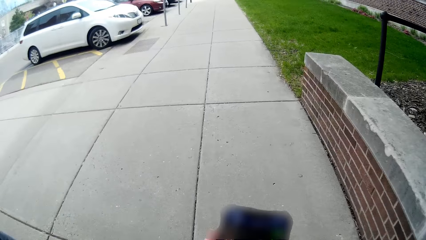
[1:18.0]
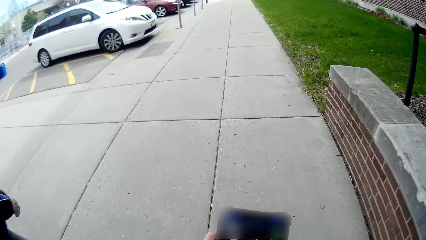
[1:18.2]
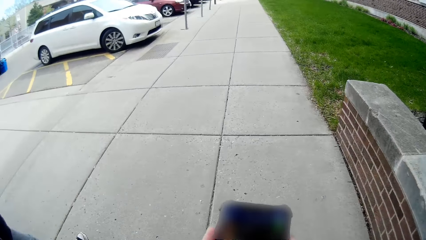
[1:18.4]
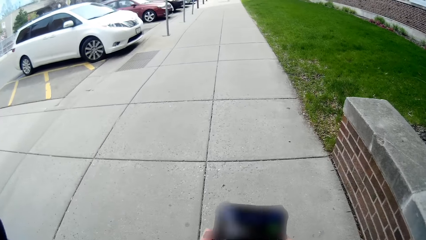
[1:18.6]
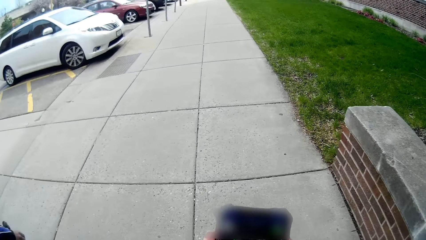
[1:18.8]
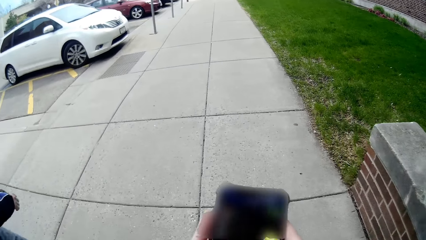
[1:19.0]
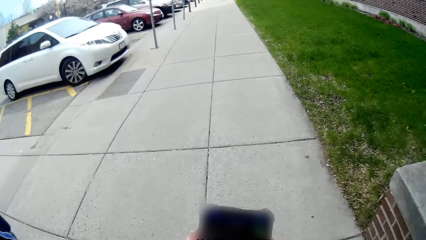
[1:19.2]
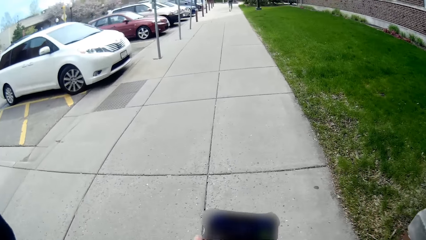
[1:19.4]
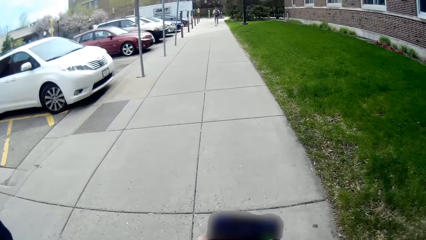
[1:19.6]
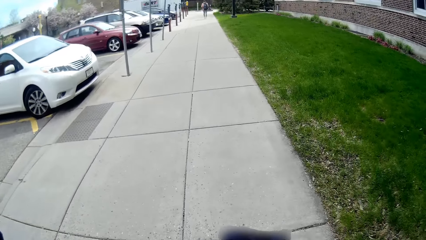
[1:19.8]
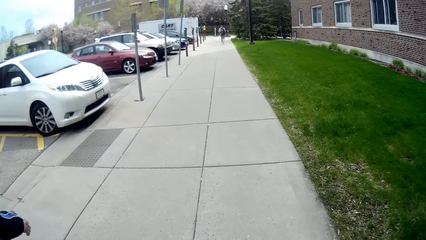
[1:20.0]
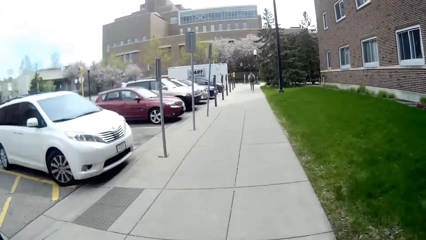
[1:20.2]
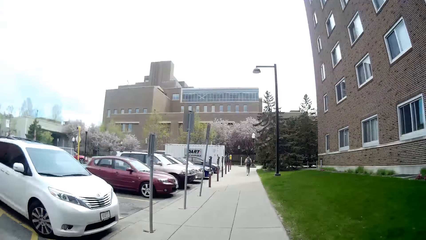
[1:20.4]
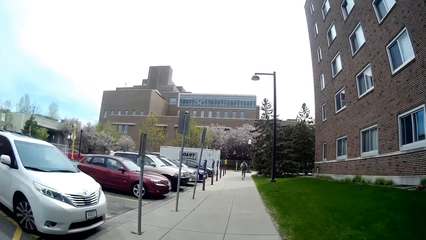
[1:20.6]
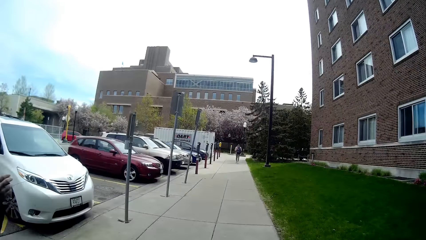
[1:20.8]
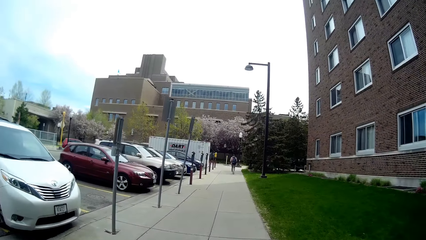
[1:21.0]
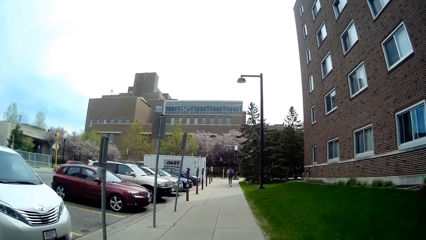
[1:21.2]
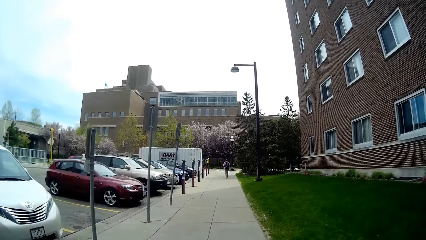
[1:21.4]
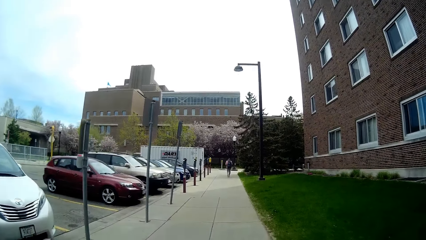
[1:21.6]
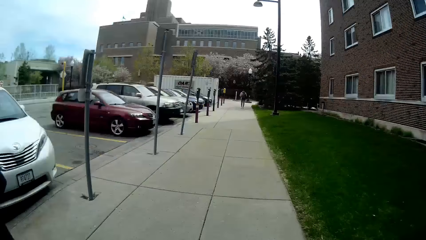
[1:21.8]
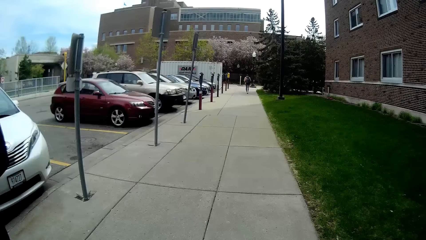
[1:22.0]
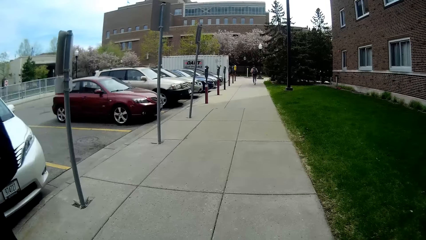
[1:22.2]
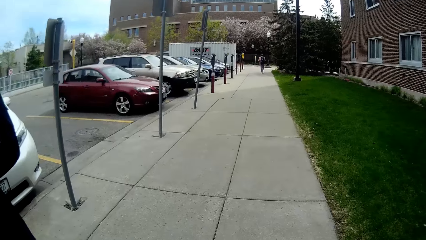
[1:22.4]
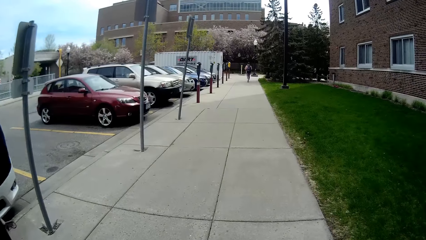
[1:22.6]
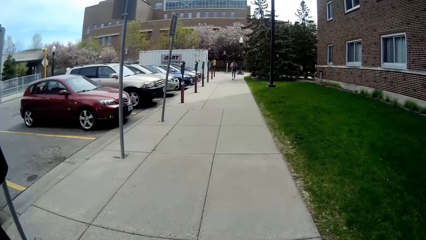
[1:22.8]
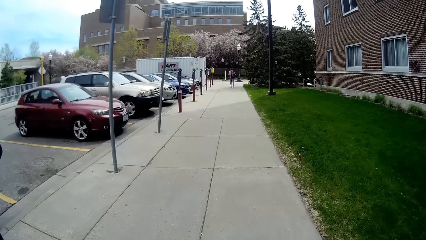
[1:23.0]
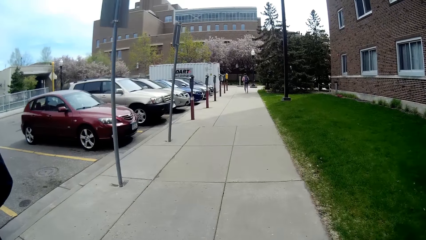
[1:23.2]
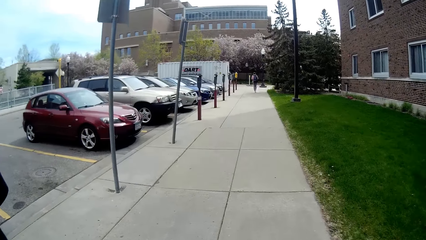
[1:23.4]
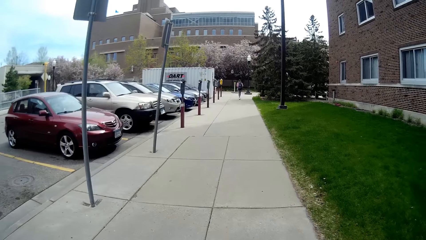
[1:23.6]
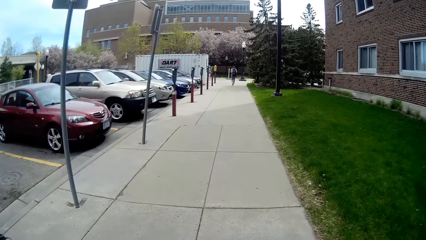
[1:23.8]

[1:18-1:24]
The camera wearer walks outside.

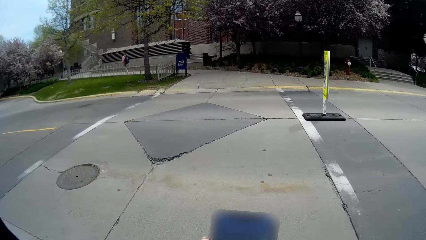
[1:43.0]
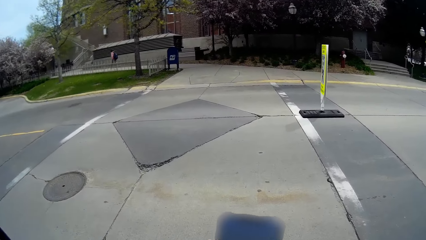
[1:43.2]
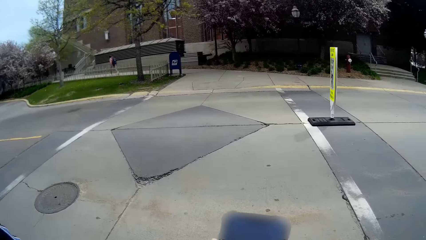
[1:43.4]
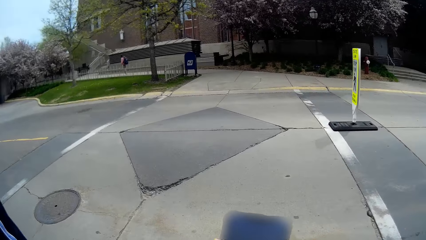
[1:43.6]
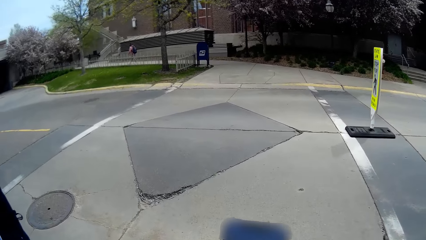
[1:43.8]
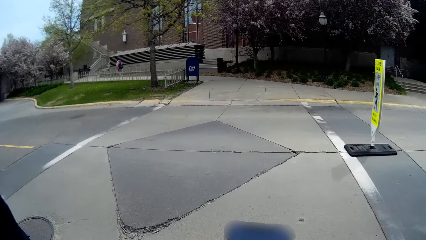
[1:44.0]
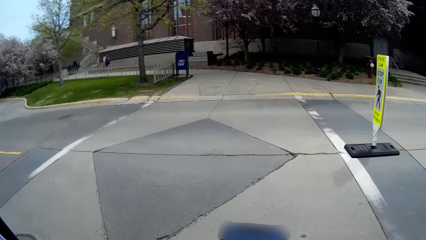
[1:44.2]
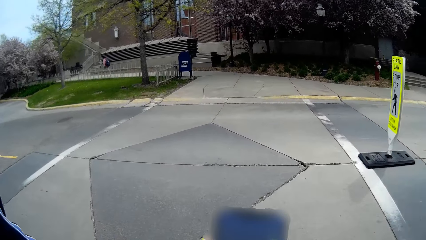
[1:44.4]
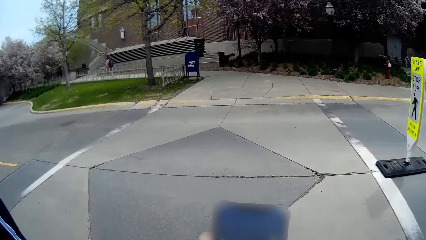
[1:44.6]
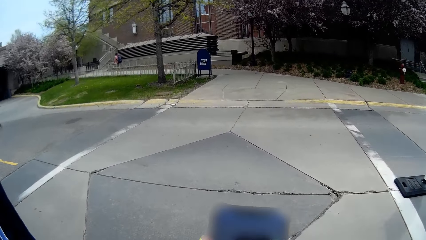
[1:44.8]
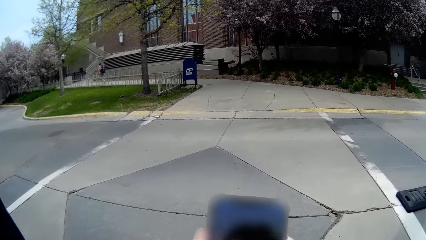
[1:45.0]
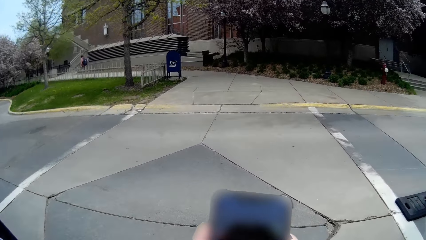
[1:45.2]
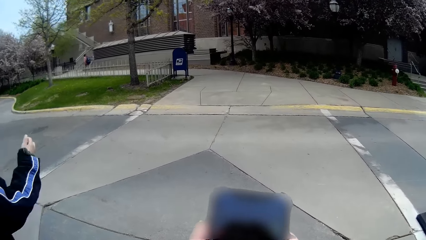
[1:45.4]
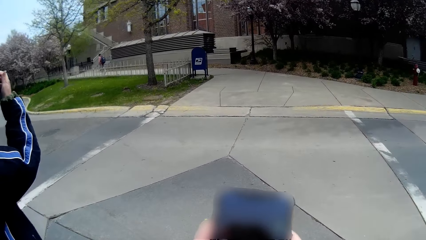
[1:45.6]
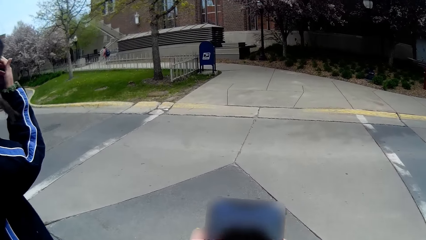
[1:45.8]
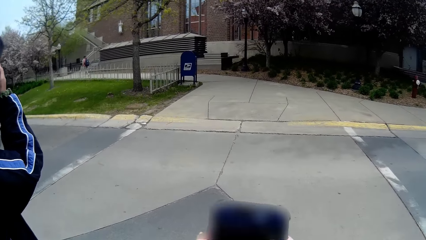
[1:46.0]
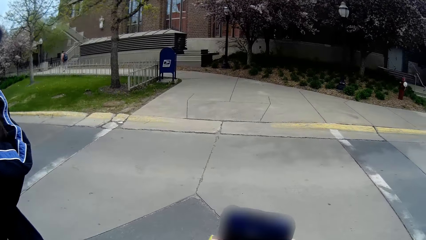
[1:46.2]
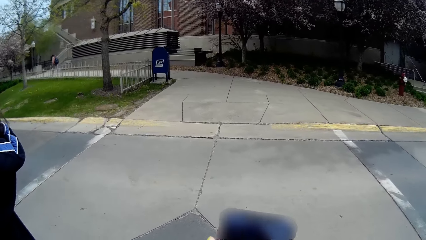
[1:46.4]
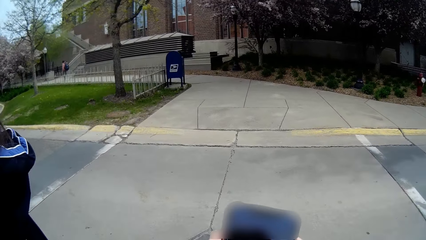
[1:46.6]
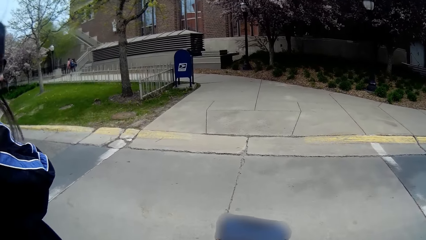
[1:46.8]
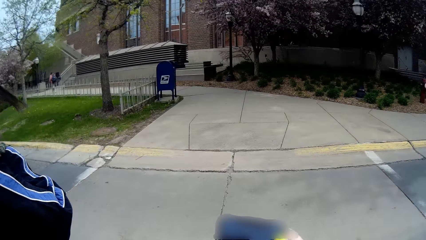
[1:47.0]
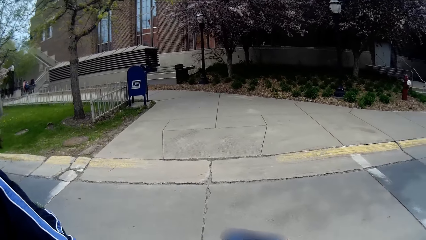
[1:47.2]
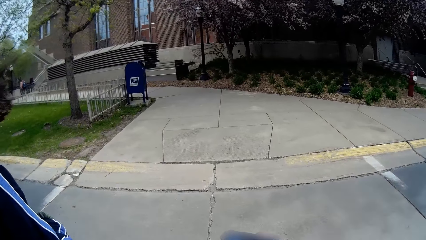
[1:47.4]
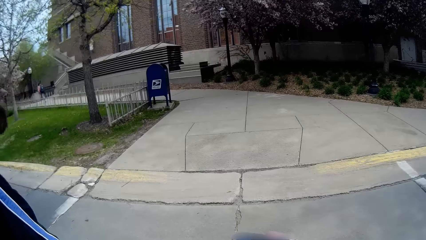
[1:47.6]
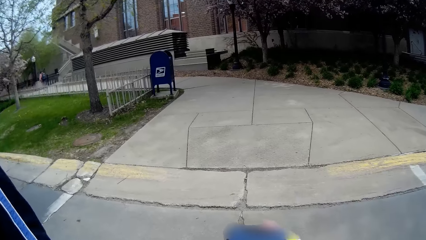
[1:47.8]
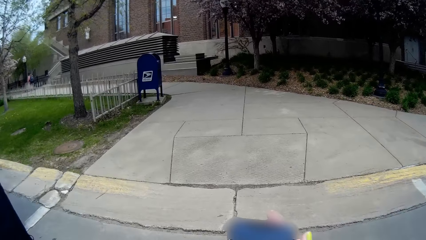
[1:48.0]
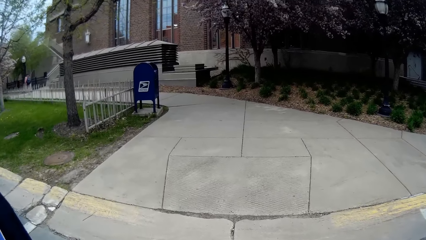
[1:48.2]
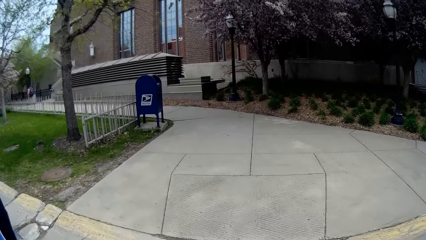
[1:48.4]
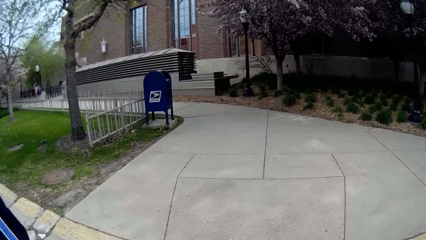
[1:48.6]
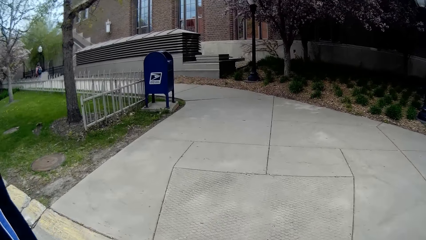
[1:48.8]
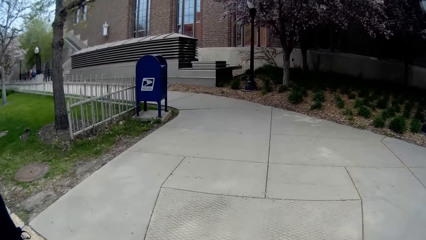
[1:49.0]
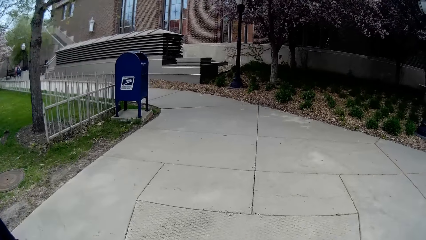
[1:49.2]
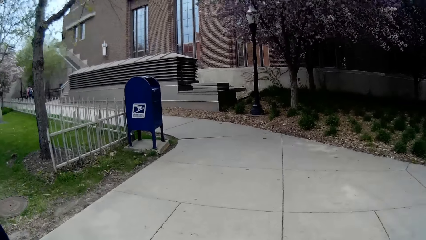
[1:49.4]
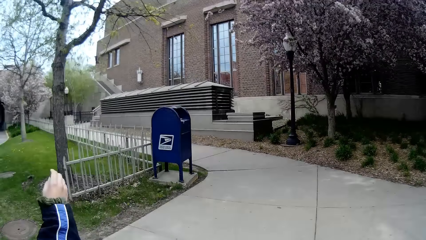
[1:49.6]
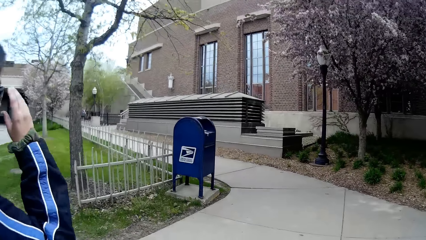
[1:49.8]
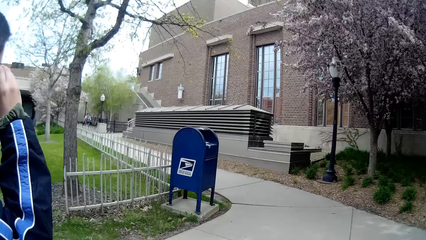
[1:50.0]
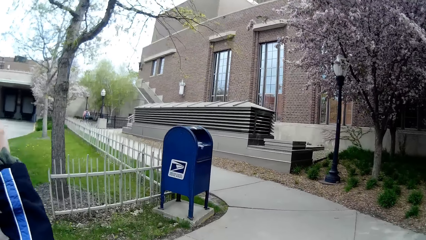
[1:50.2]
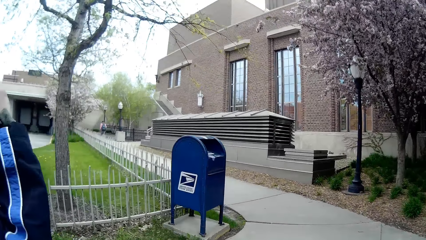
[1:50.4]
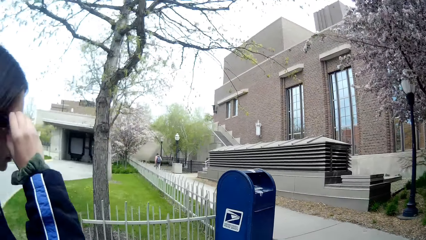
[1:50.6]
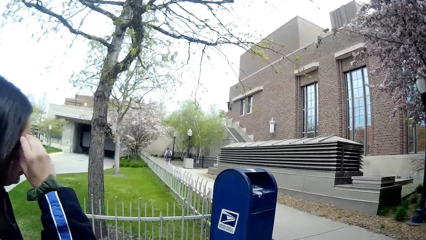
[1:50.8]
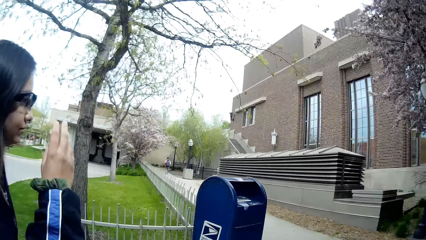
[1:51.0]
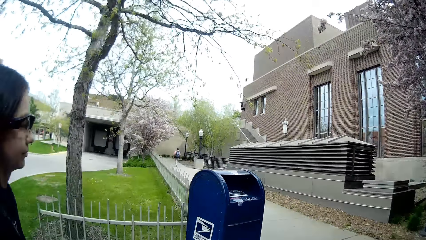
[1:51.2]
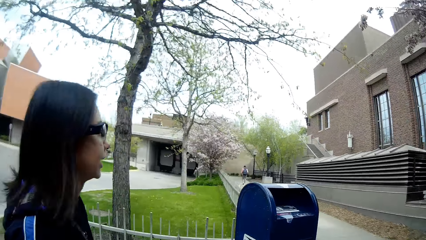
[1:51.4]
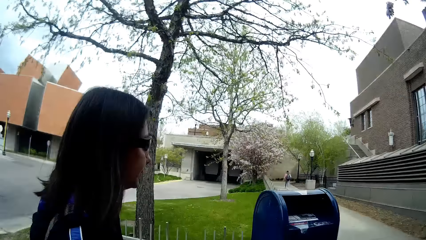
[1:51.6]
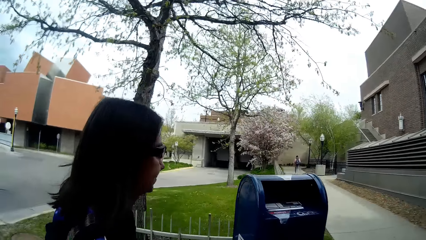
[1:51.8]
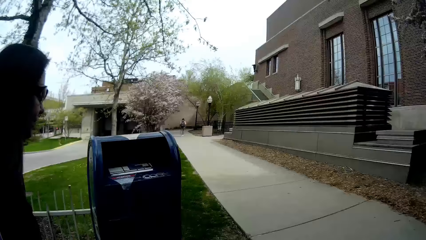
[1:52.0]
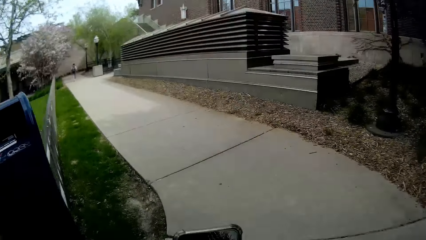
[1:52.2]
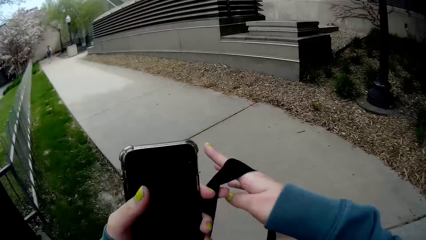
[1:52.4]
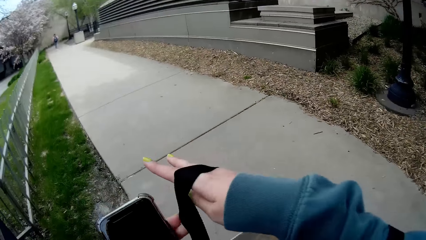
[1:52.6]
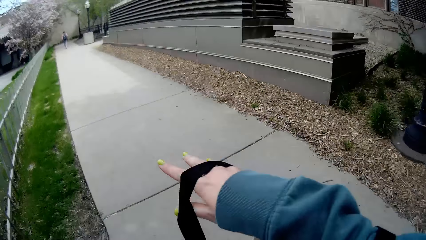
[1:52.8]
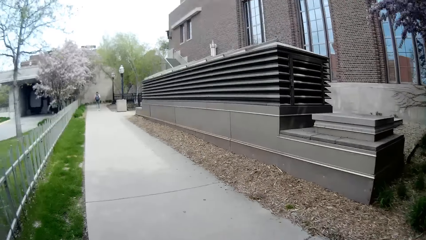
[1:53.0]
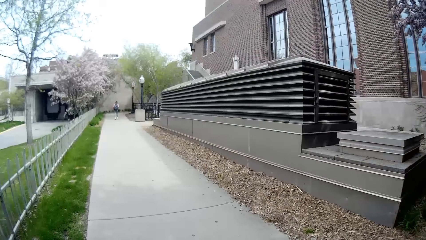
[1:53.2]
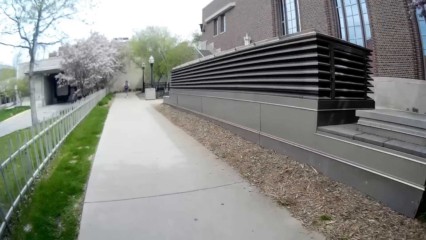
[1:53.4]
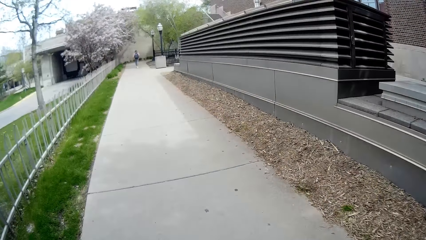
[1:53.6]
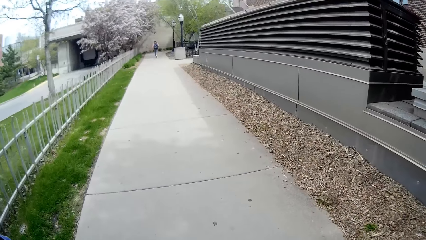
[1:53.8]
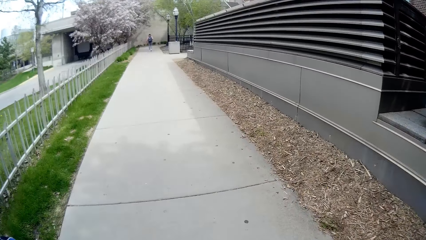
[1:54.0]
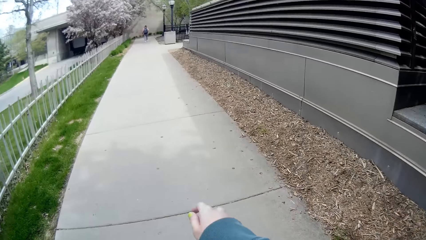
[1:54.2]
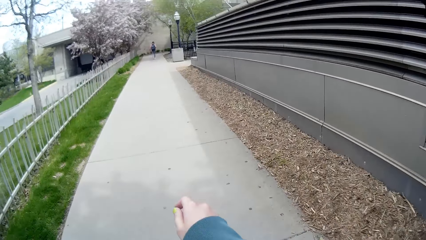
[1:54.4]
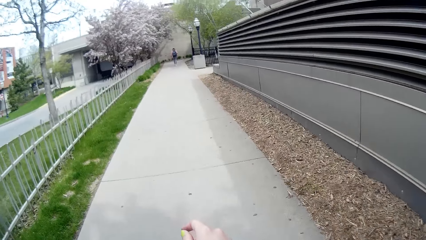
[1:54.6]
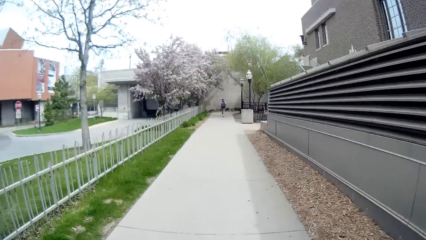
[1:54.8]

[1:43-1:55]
The camera wearer looks at the phone. They walk outside.
